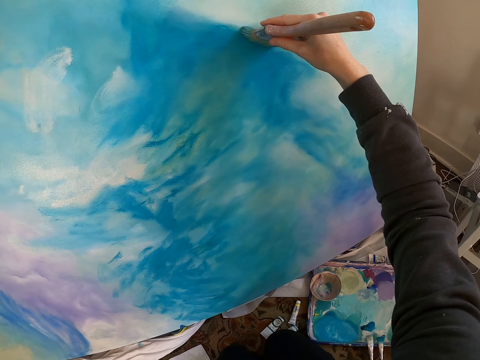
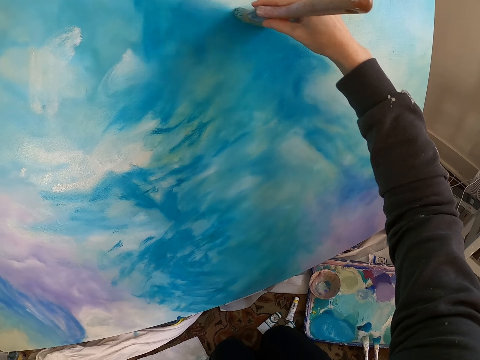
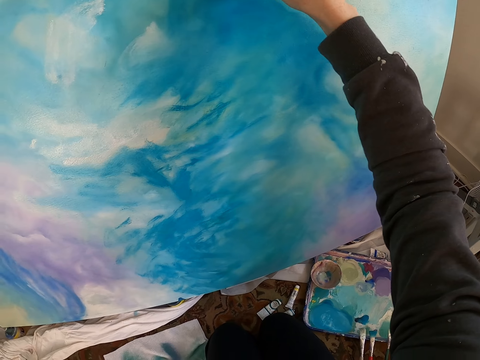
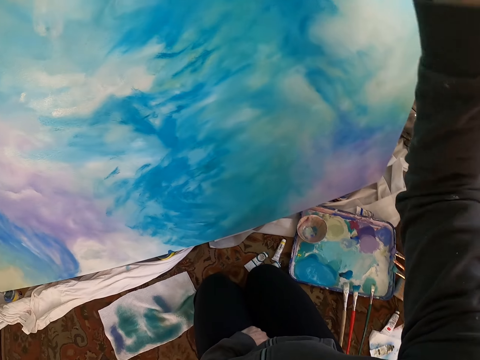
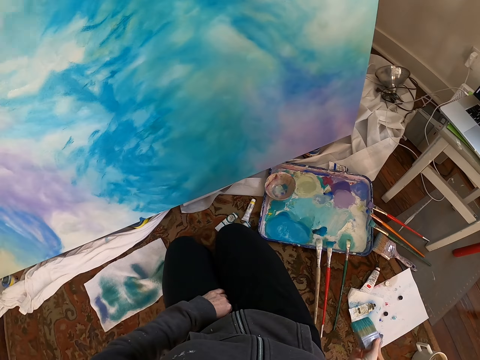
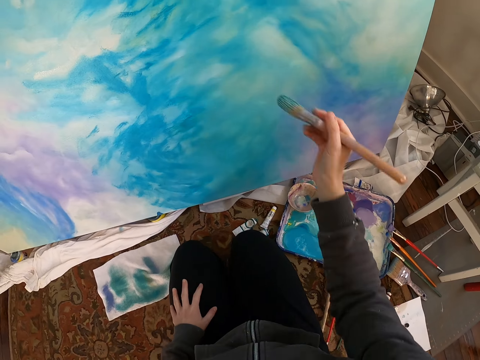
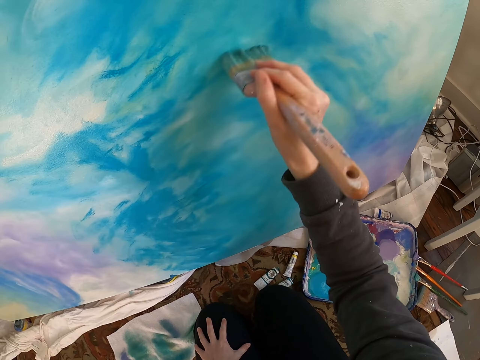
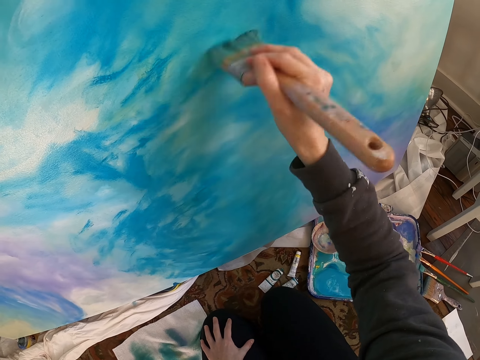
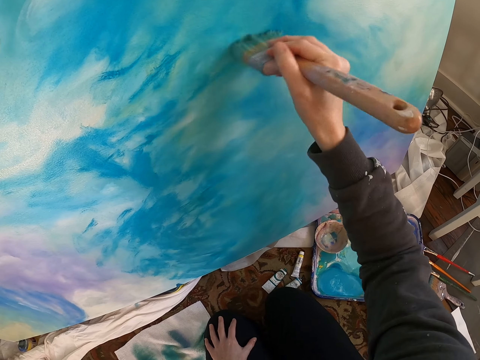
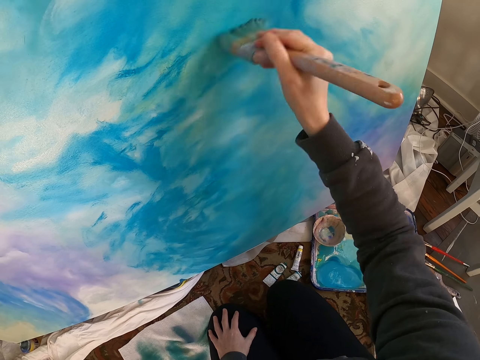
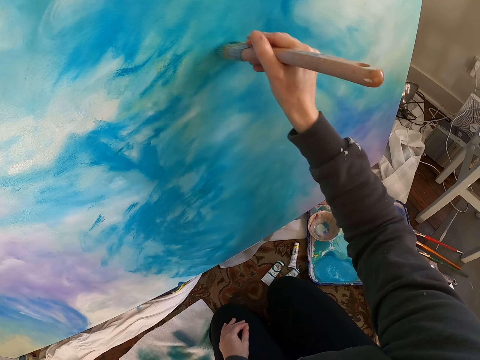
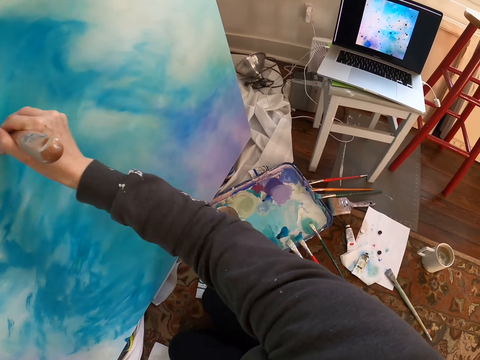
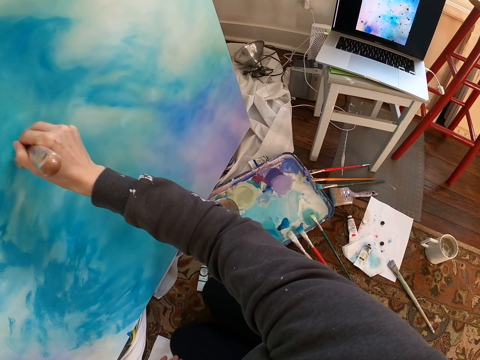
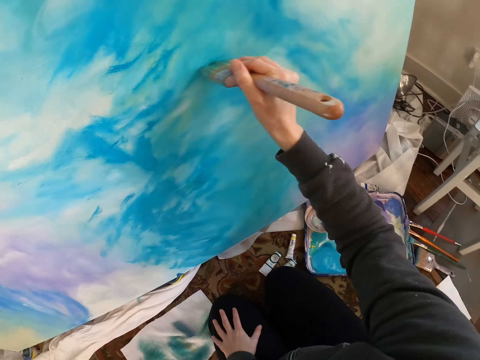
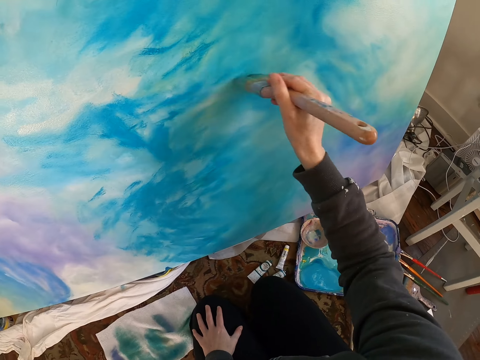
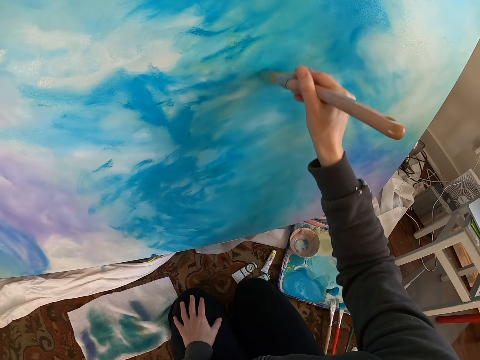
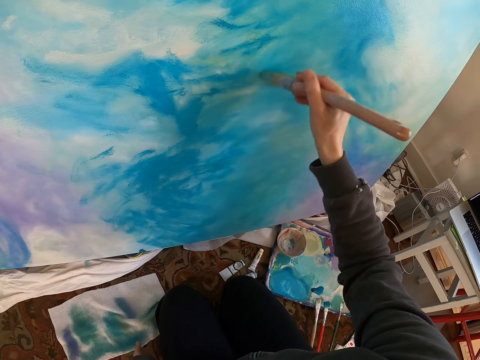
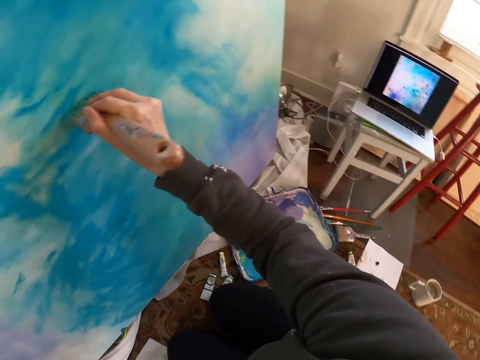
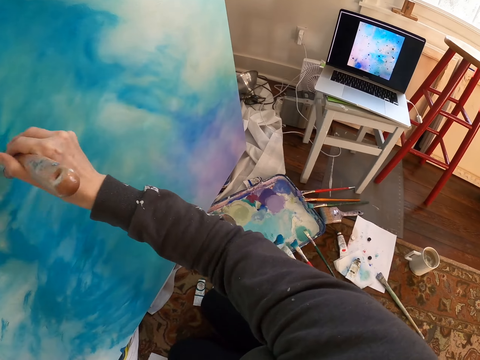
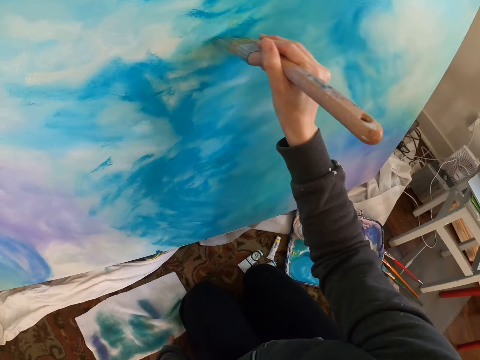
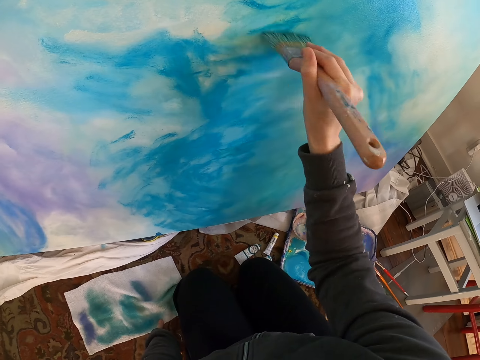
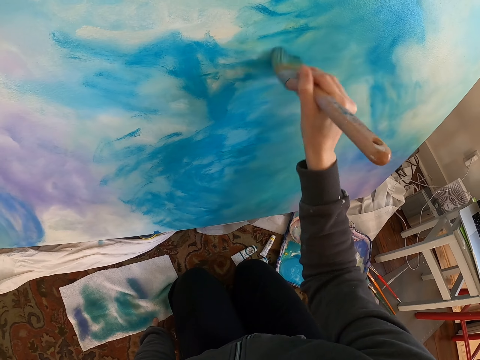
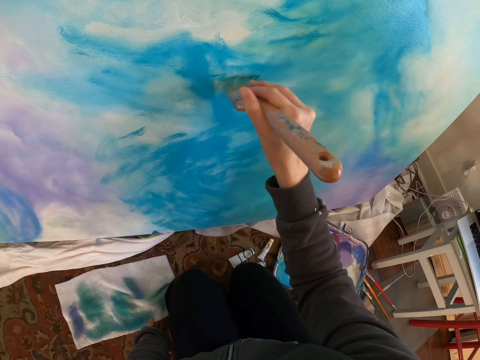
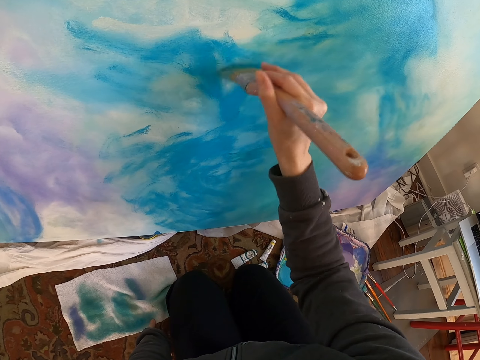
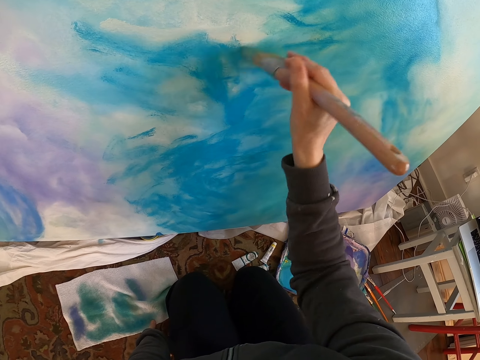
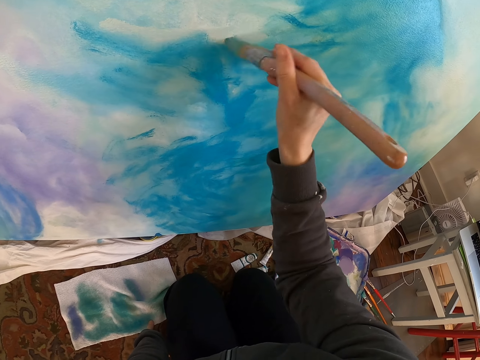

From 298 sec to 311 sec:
The camera wearer removes the brush from the painting. They look aside. They paint the painting with the brush. They look aside. They paint the painting. They look aside. They paint the painting.

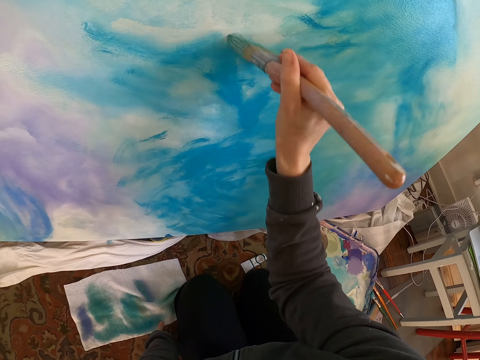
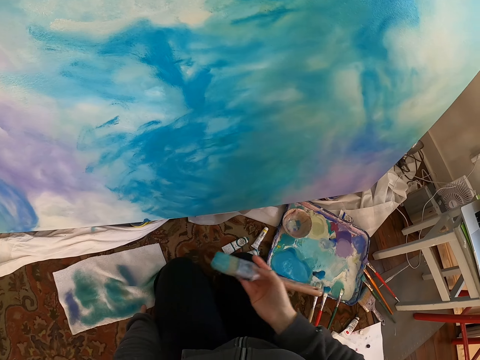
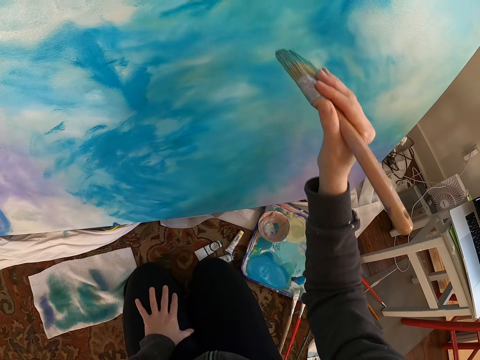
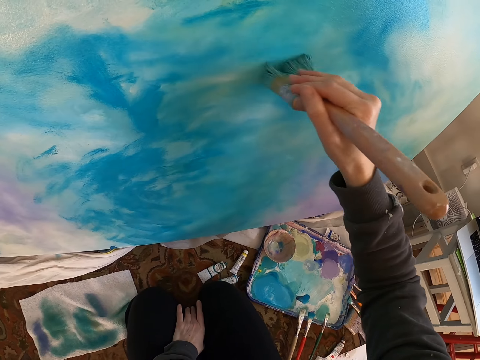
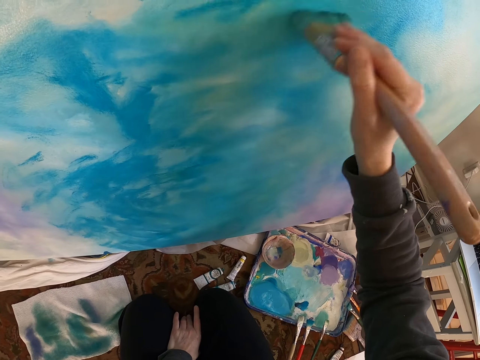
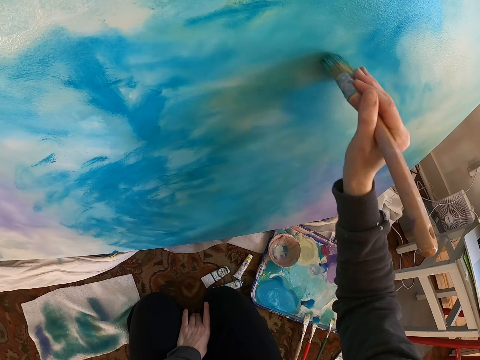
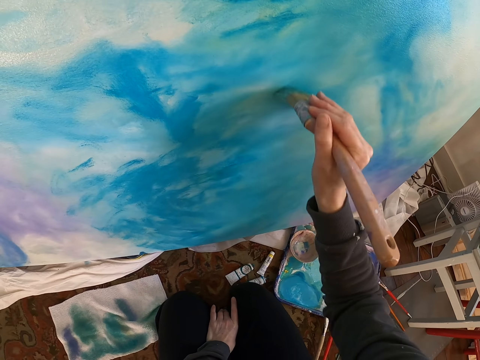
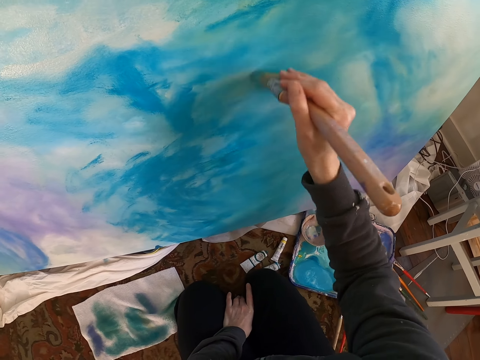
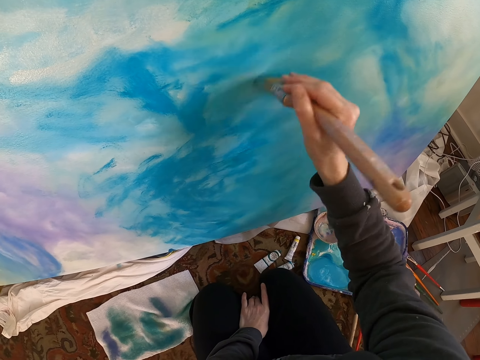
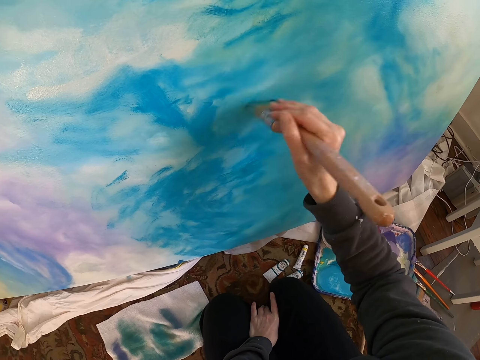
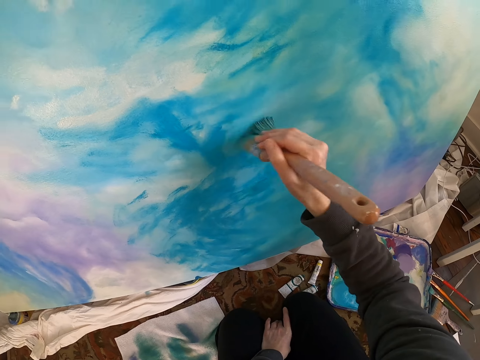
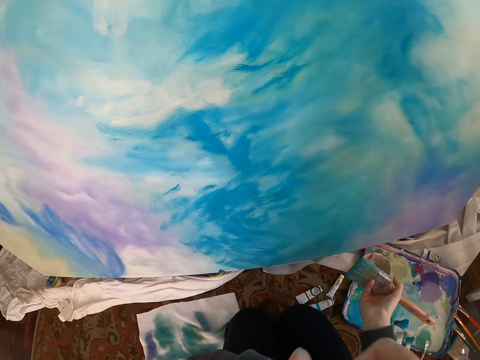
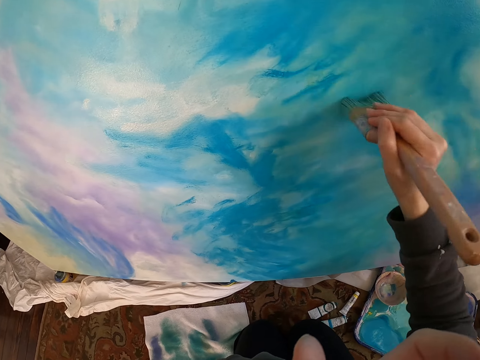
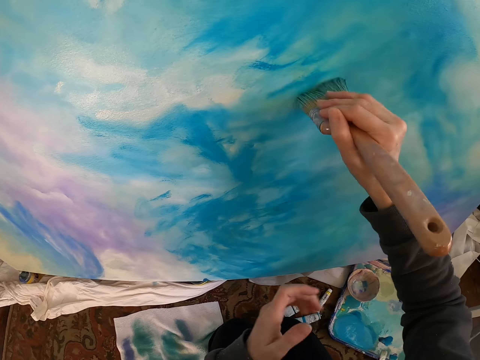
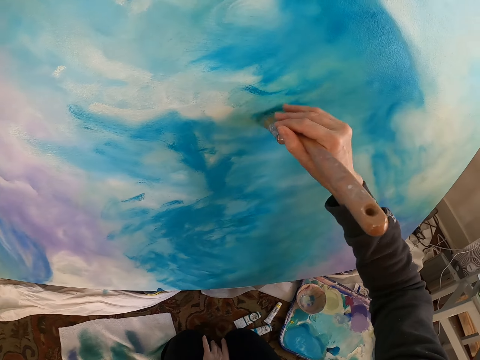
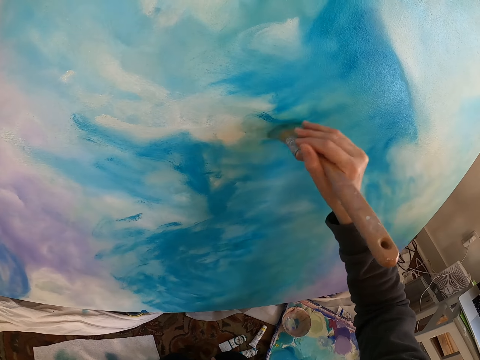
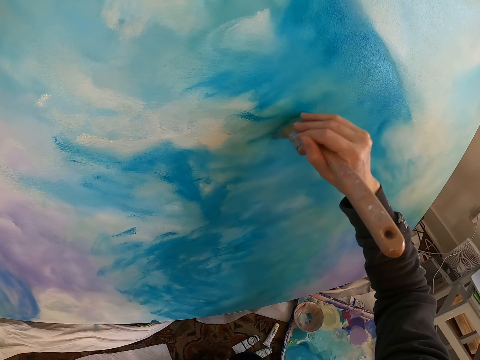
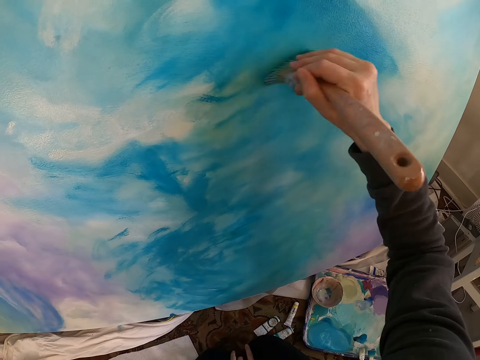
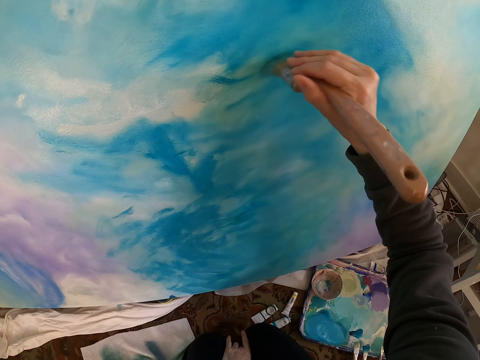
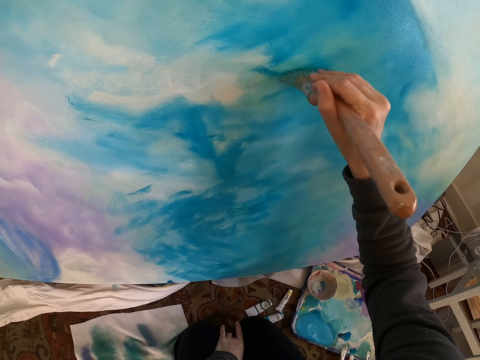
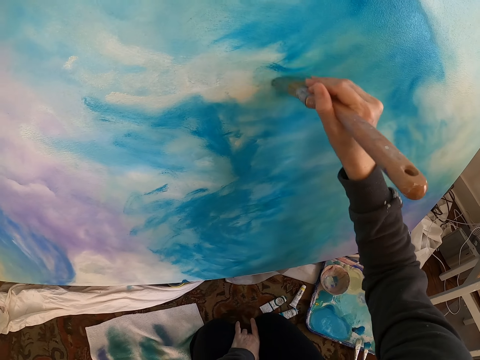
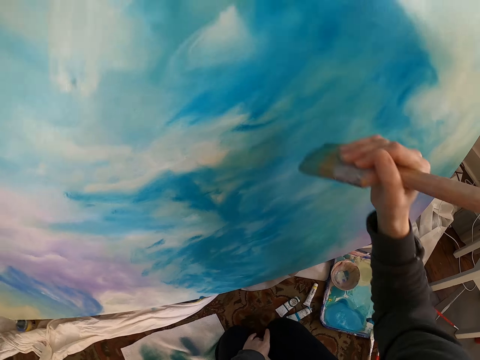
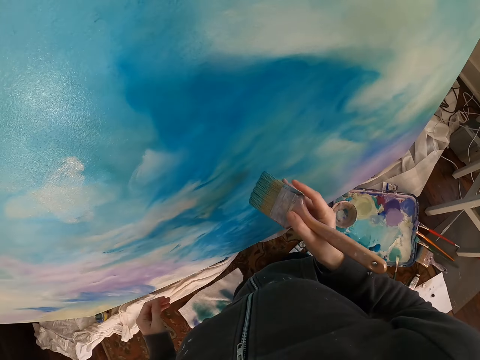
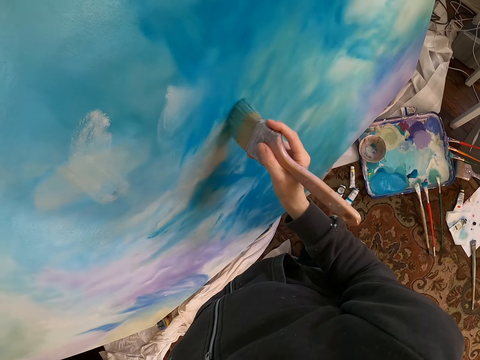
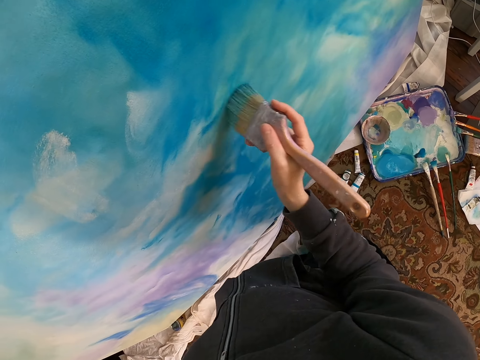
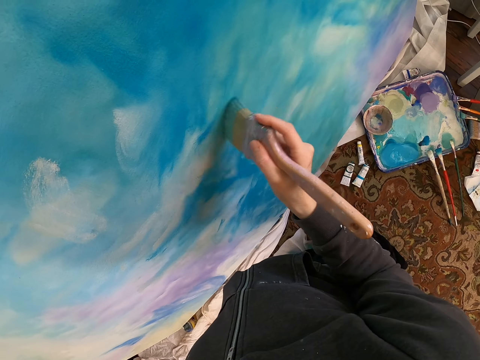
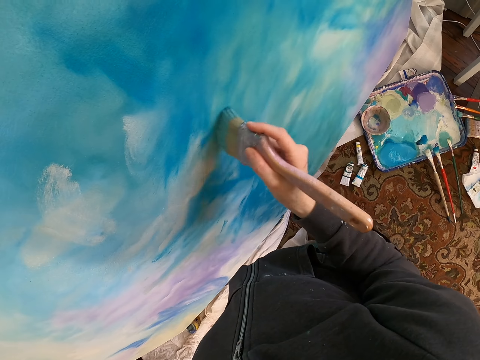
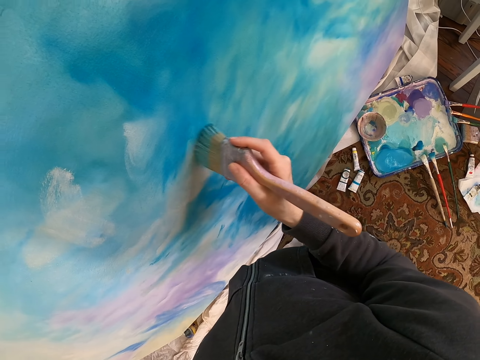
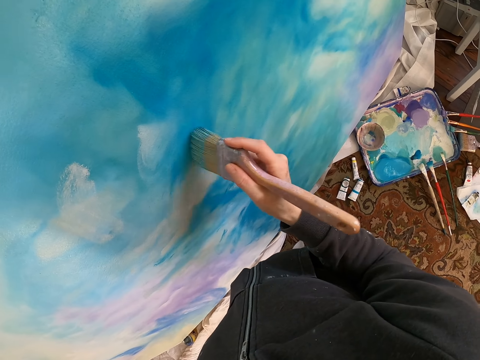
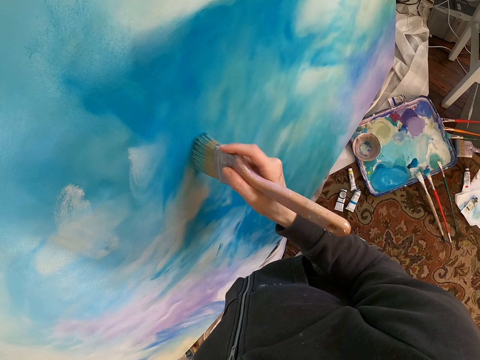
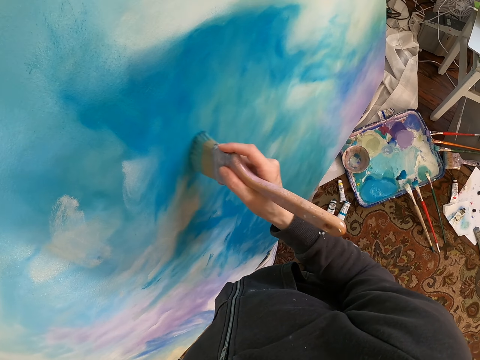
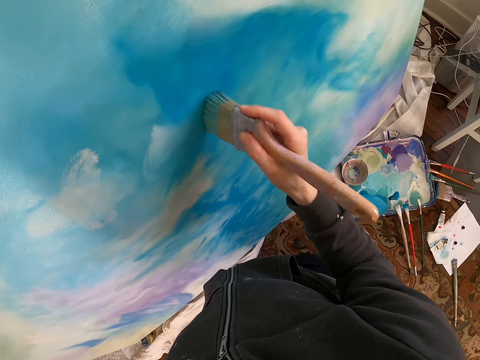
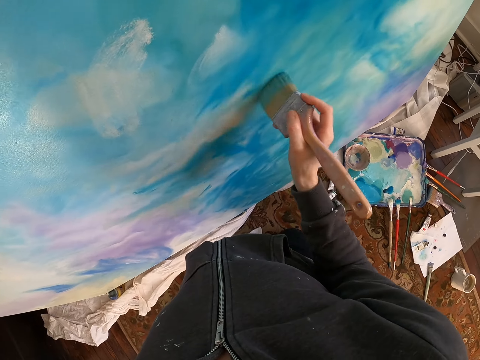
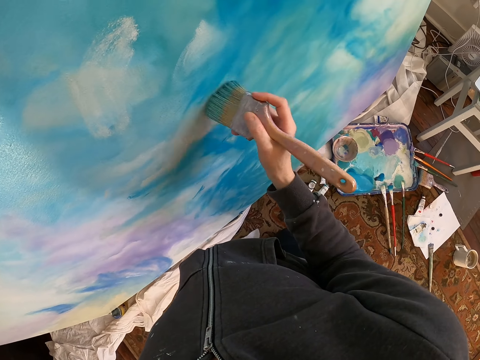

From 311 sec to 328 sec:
The camera wearer removes the brush from the painting. They paint the painting with the brush. They lift the brush. They paint the painting.
